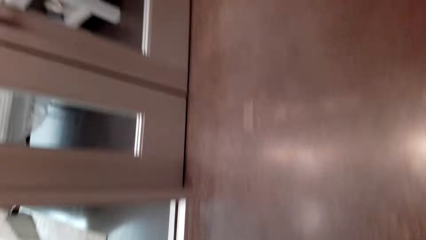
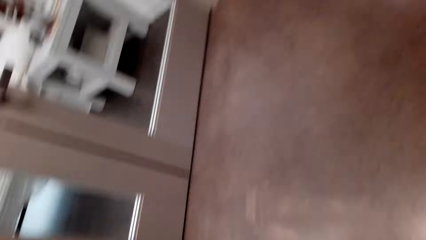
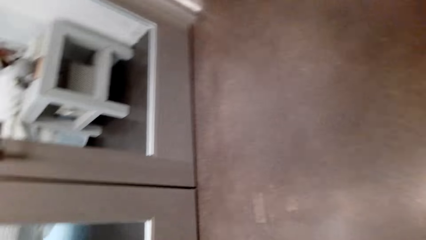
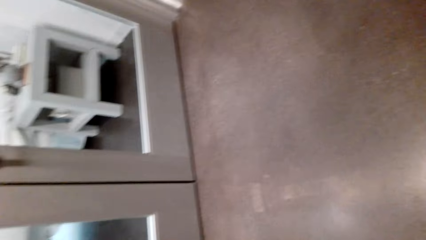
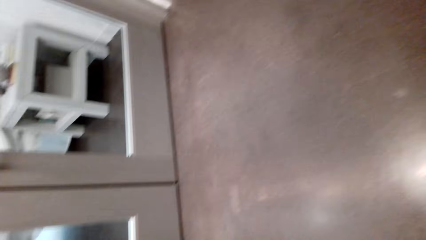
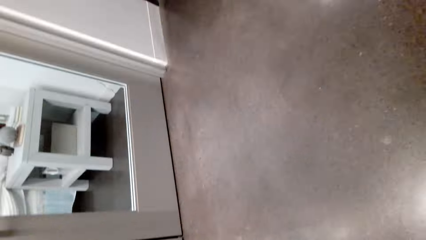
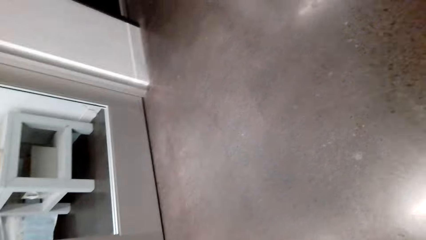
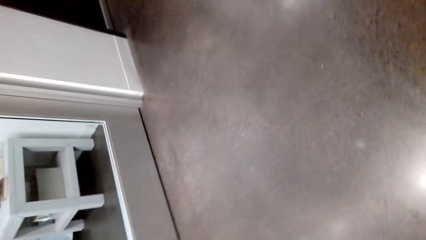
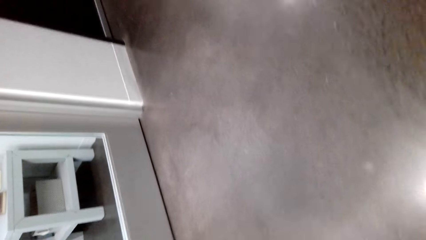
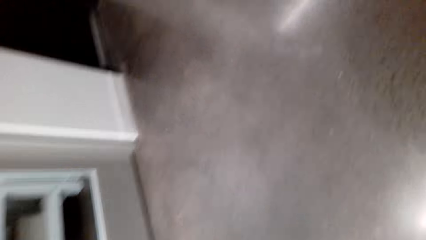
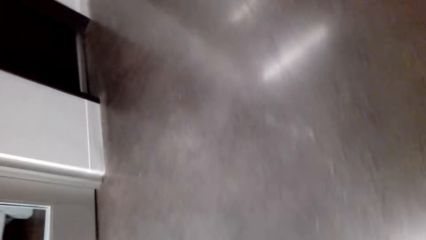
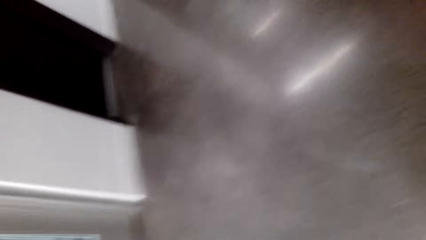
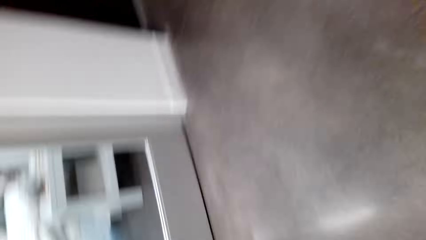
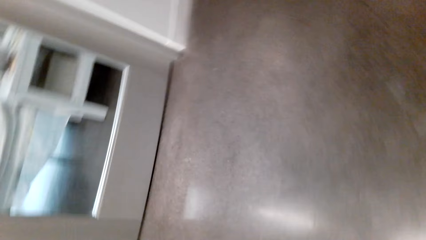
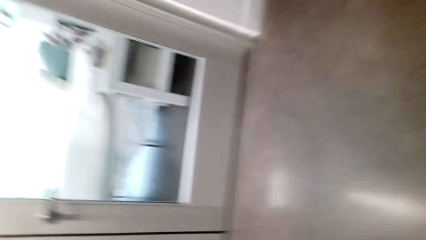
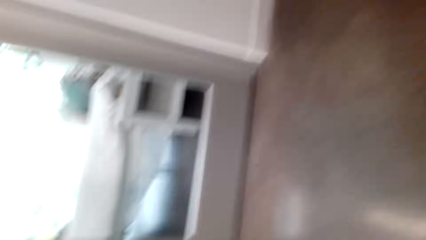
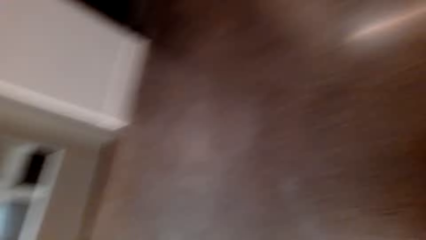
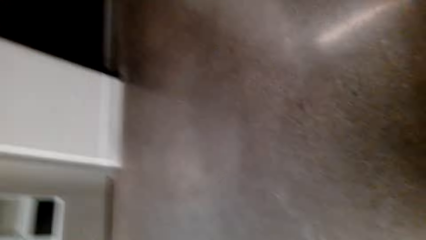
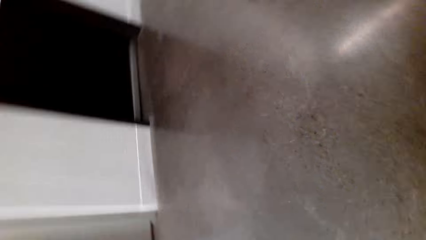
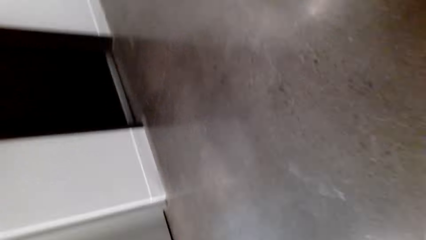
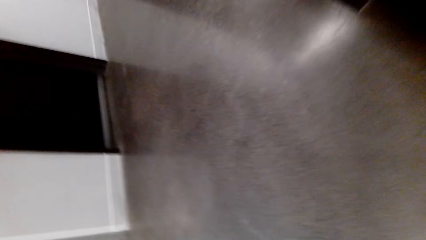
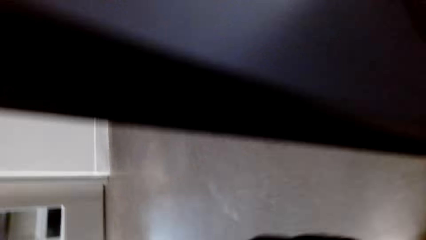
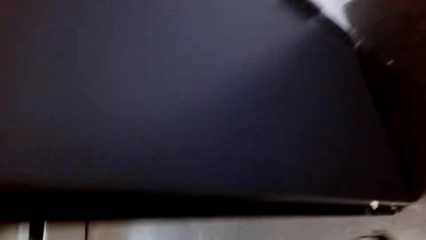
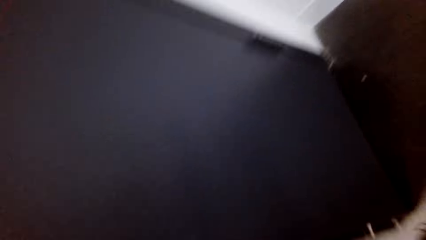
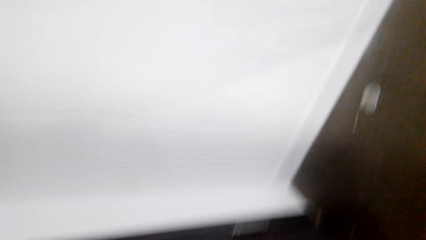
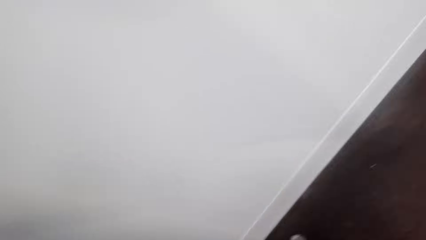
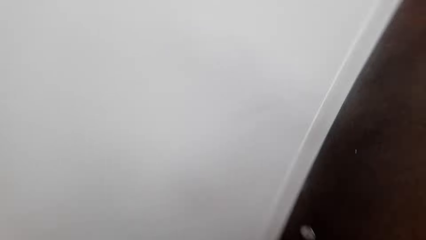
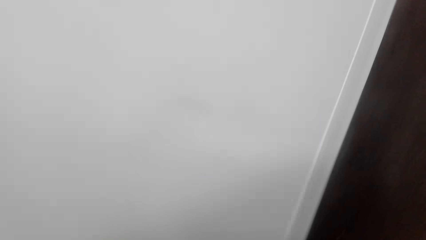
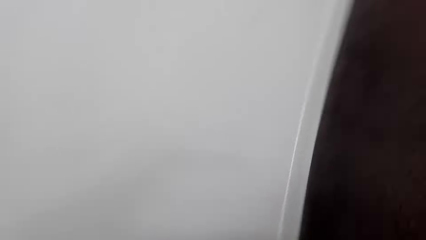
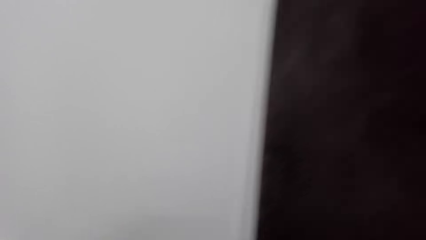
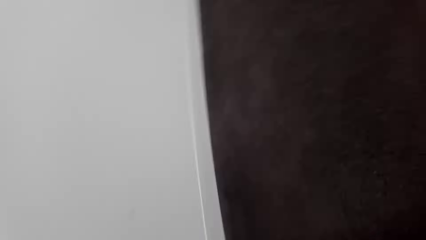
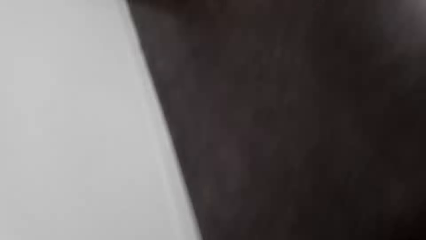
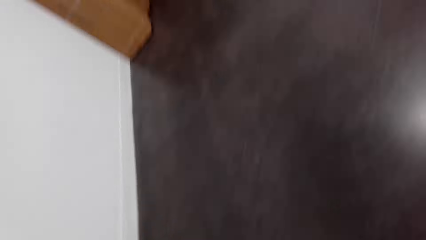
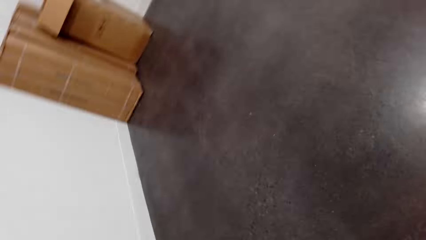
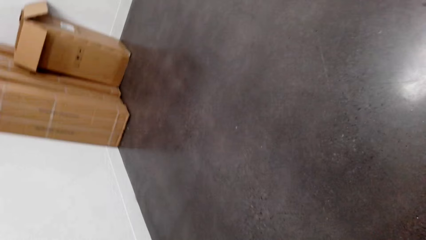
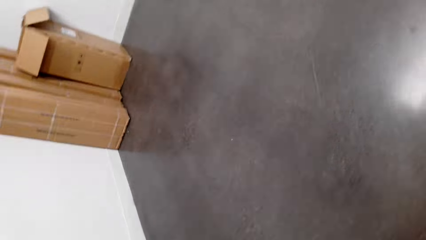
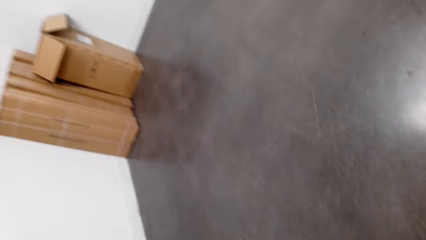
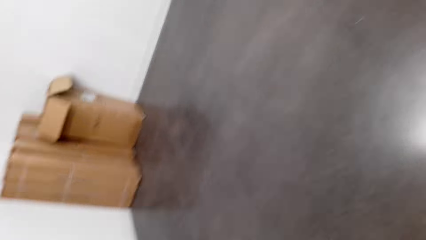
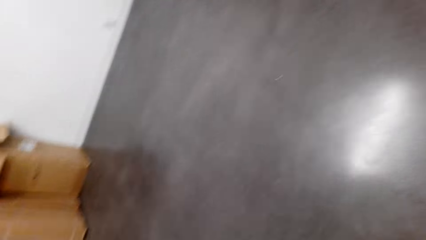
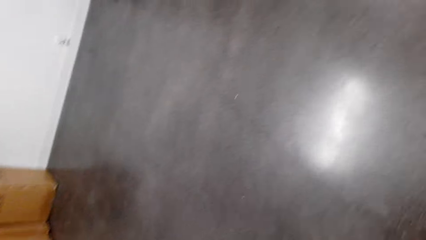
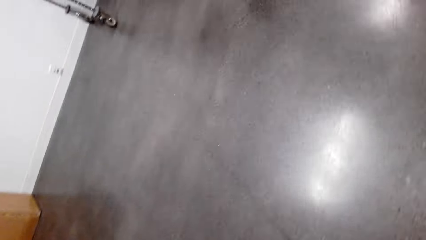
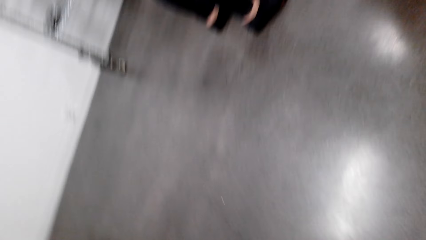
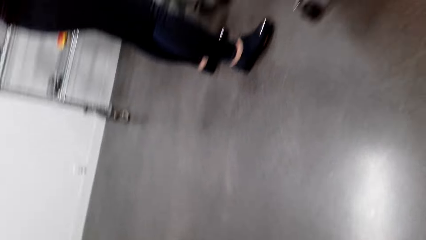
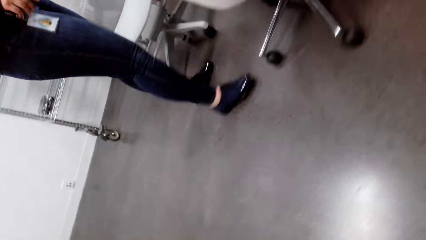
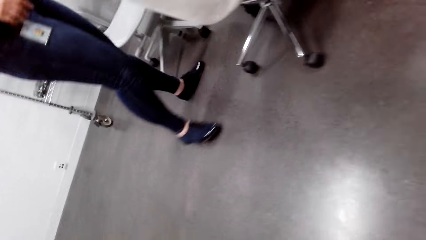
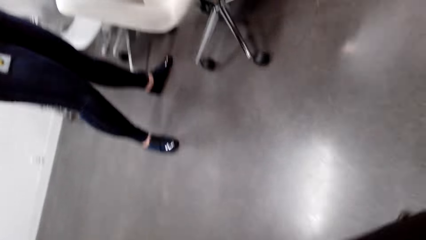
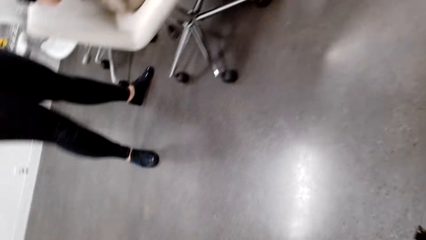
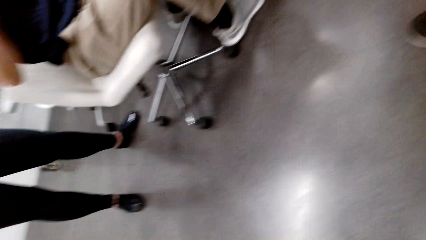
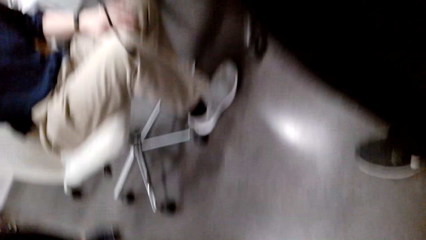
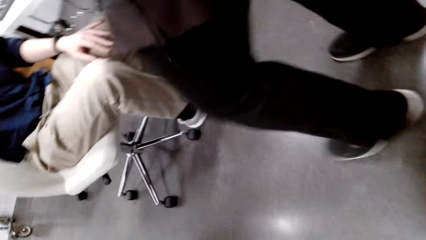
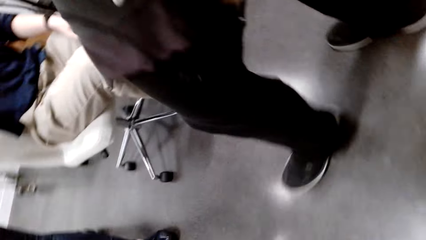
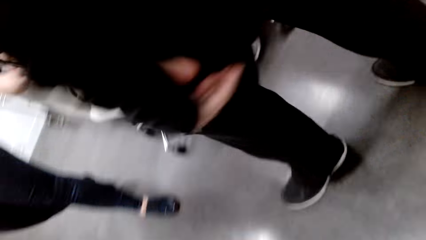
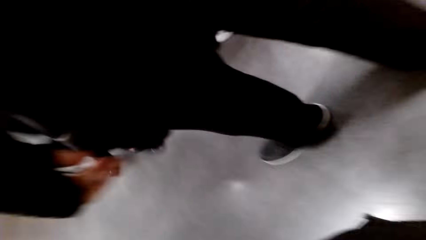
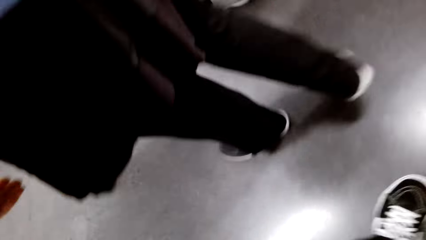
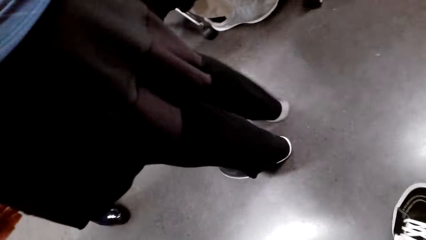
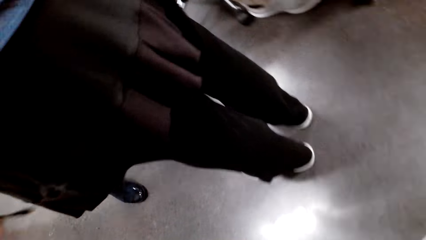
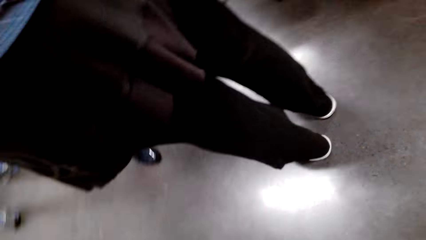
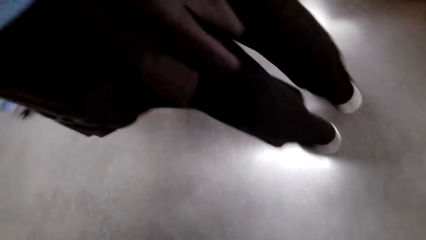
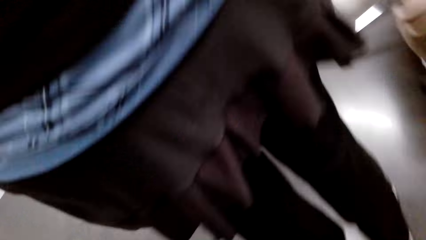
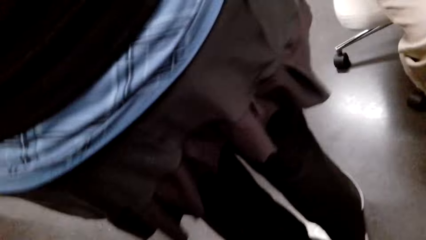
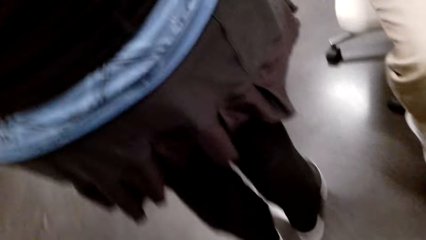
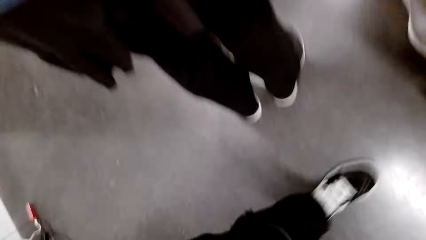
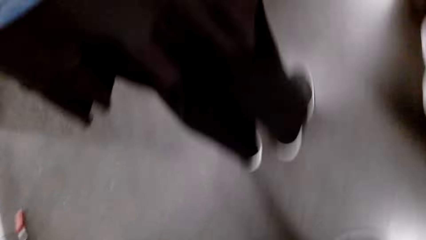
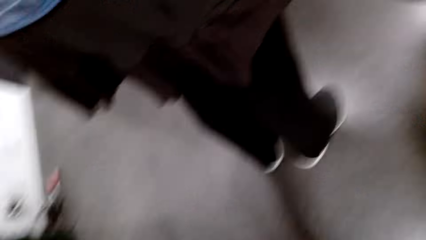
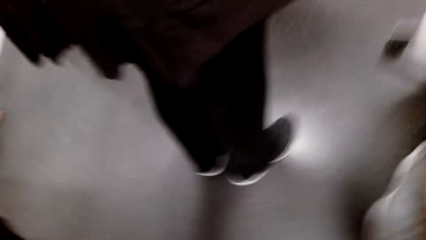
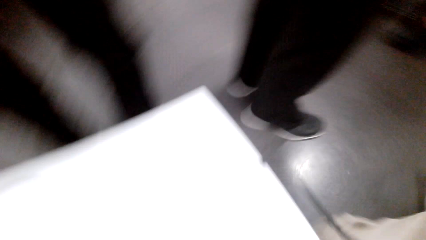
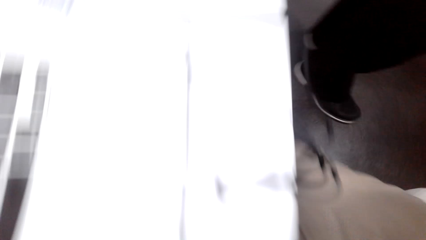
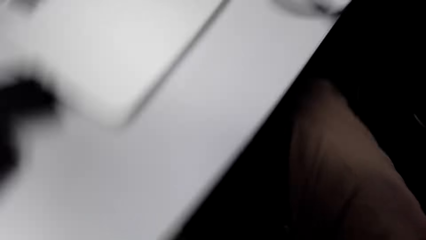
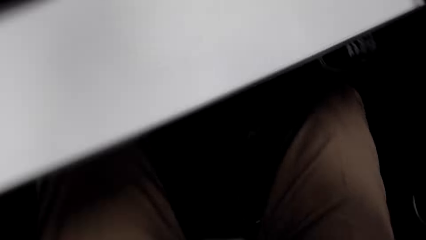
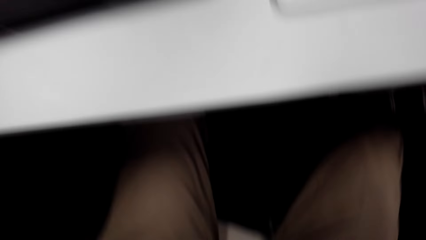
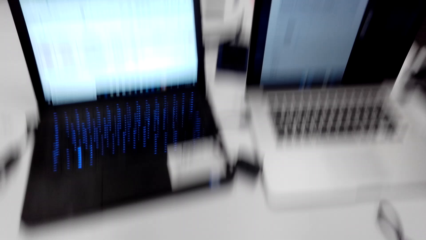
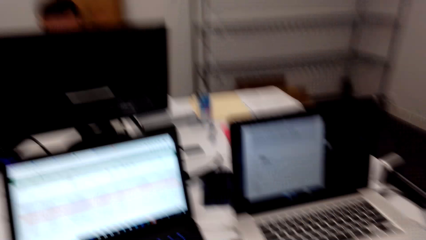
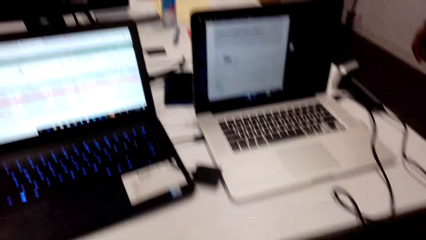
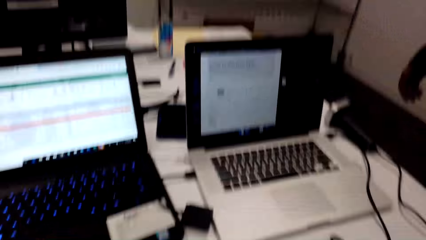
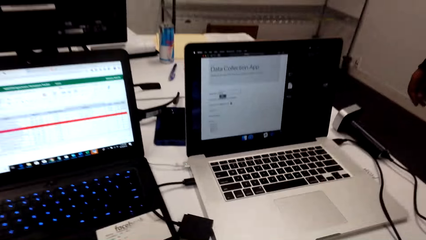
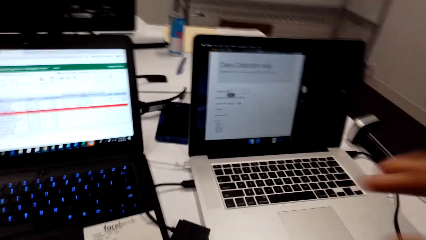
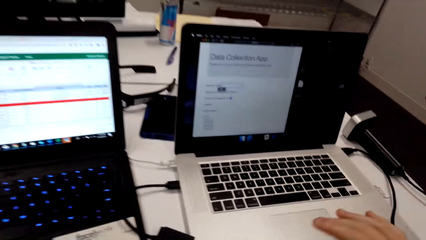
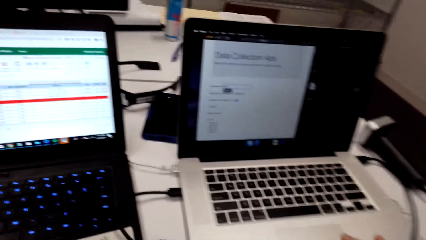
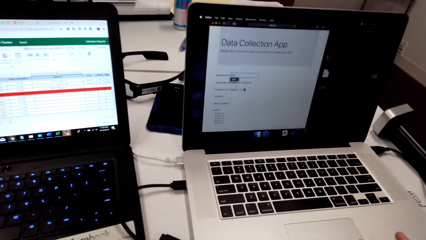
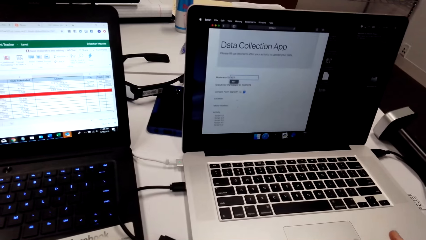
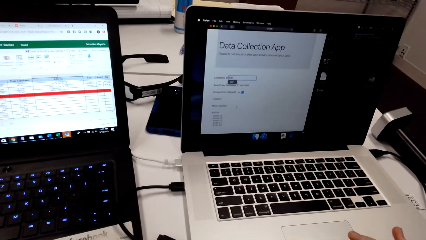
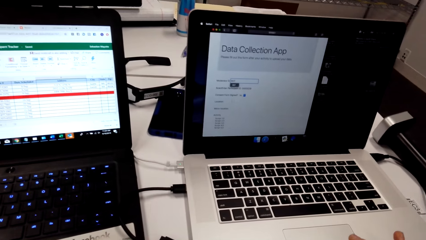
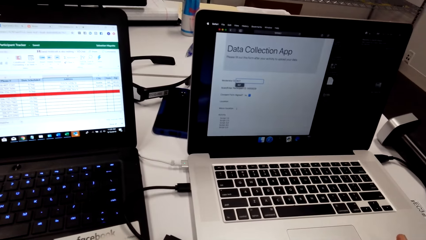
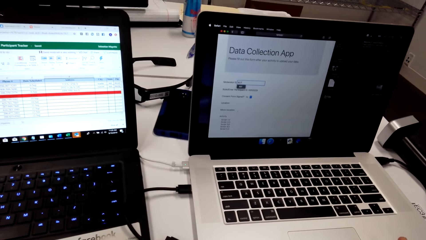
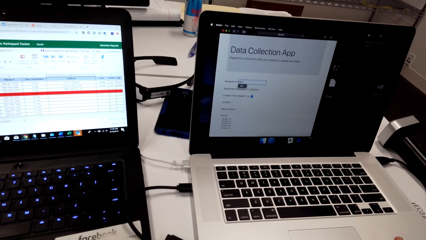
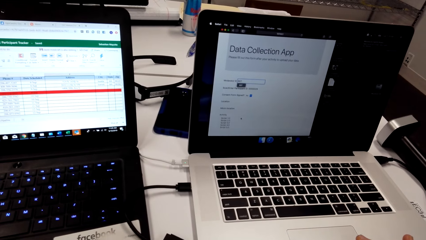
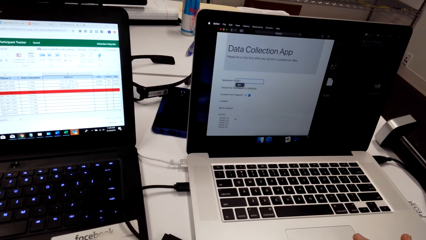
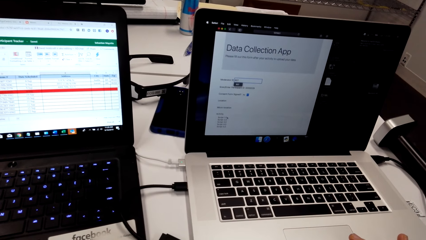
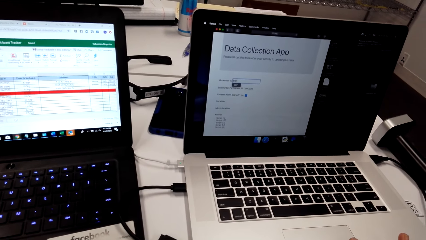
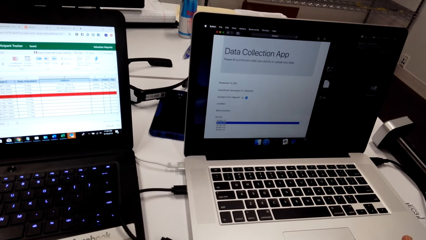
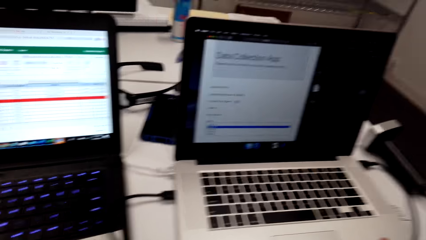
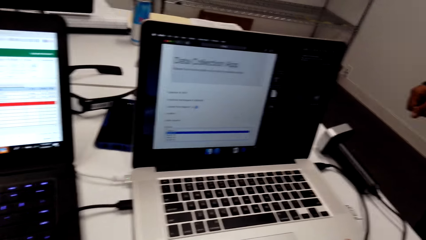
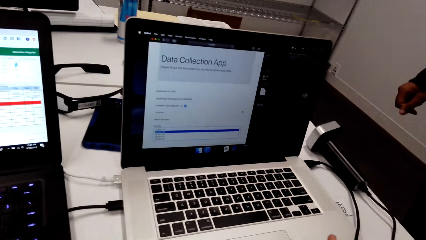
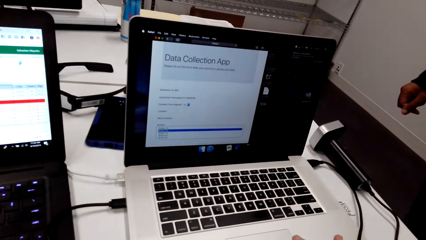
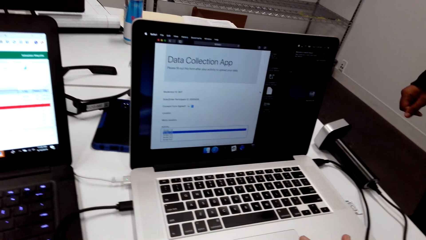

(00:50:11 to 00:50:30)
The camera wearer enters a room. They discuss with two women and a man. They browse on the laptop and press the laptop. They interact with a person.
